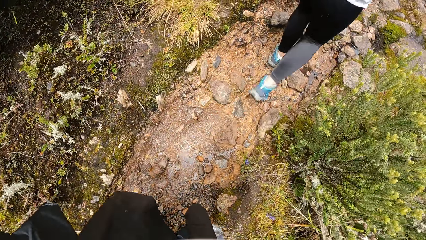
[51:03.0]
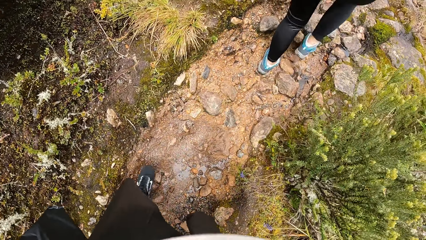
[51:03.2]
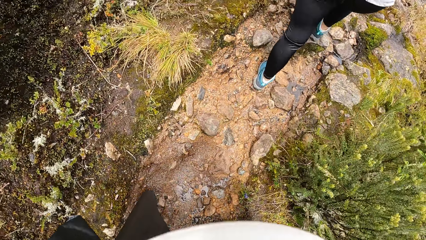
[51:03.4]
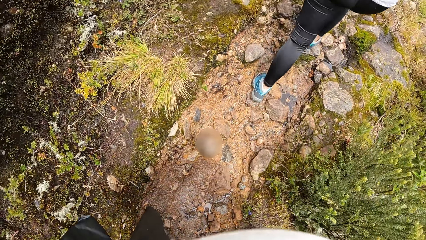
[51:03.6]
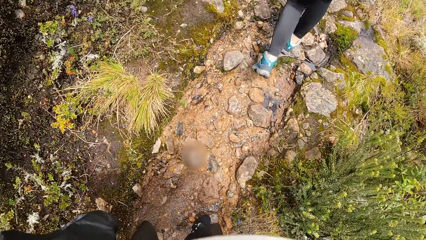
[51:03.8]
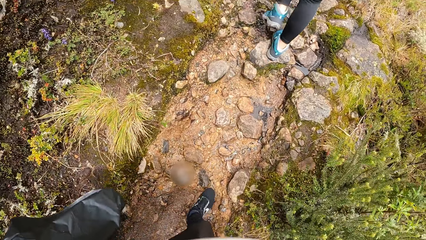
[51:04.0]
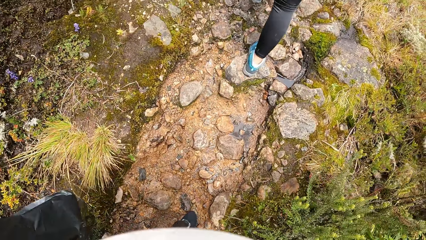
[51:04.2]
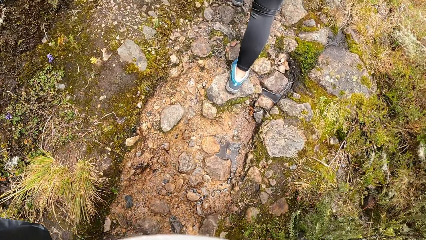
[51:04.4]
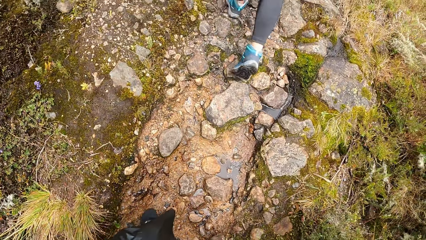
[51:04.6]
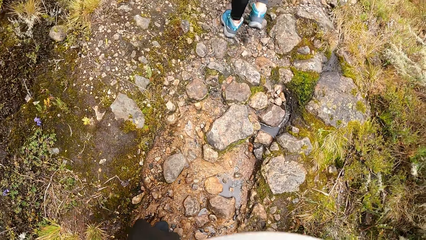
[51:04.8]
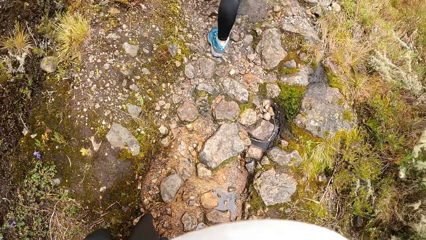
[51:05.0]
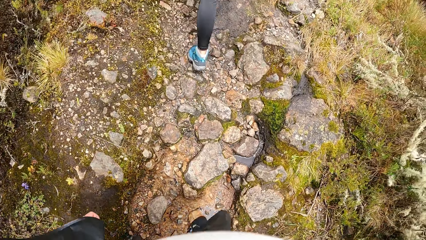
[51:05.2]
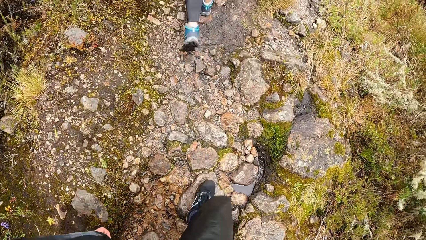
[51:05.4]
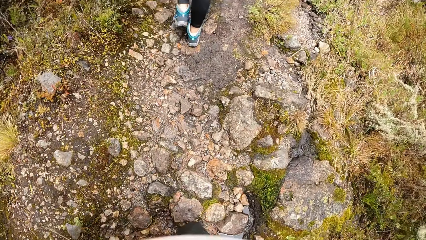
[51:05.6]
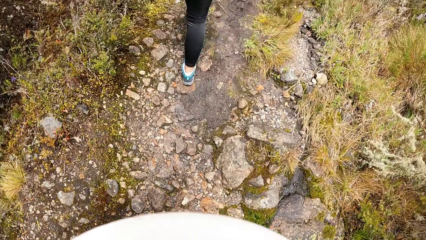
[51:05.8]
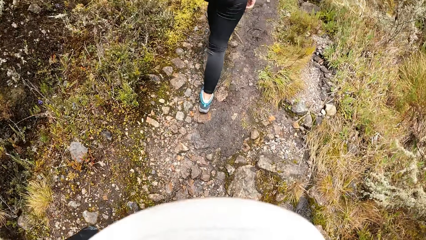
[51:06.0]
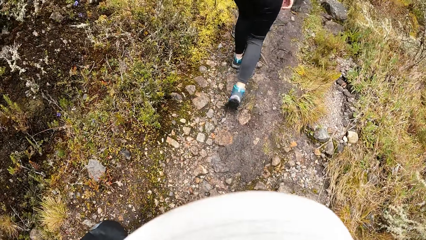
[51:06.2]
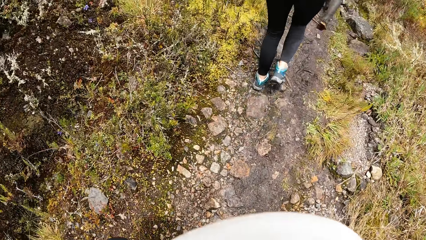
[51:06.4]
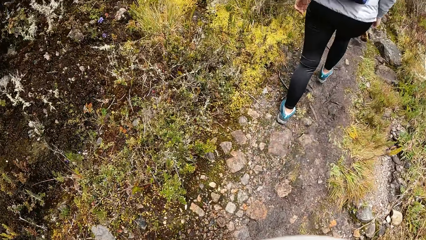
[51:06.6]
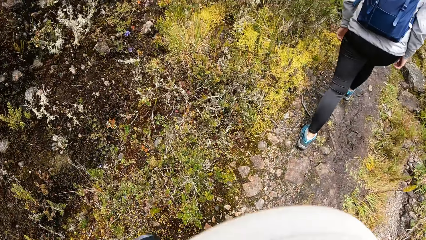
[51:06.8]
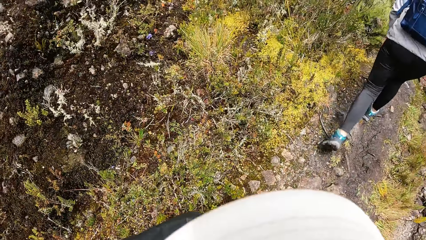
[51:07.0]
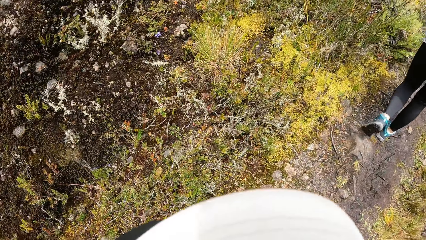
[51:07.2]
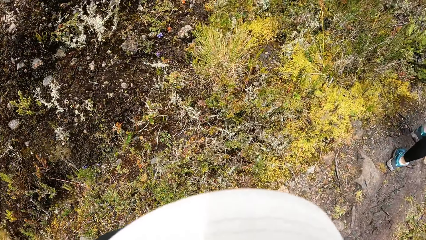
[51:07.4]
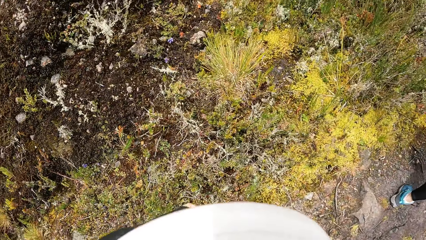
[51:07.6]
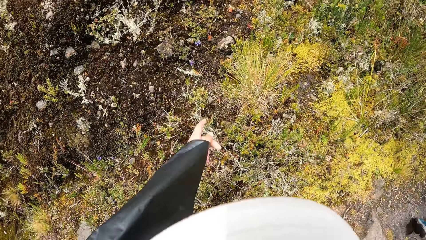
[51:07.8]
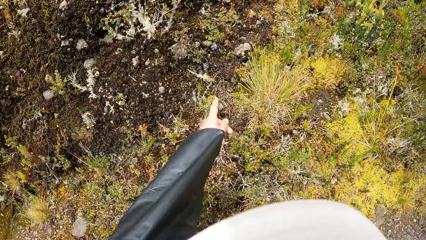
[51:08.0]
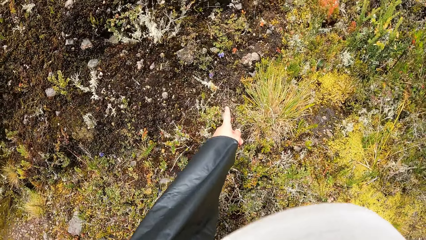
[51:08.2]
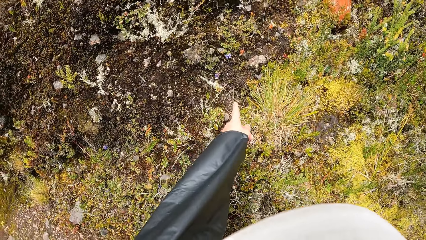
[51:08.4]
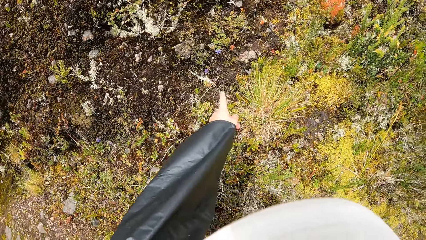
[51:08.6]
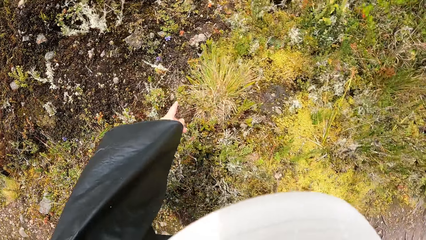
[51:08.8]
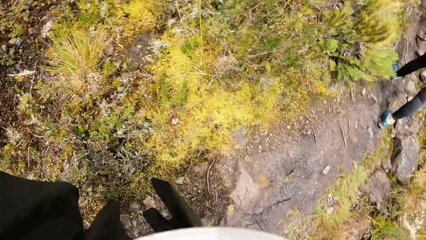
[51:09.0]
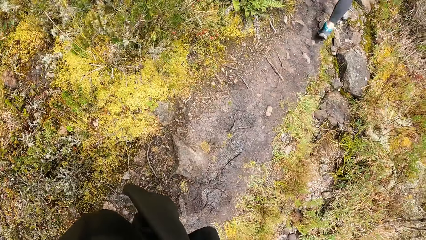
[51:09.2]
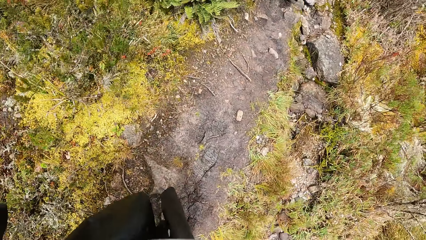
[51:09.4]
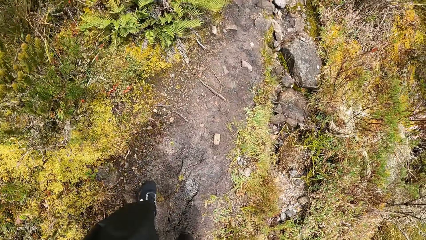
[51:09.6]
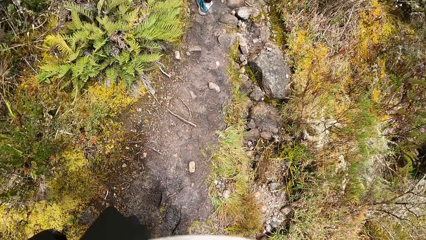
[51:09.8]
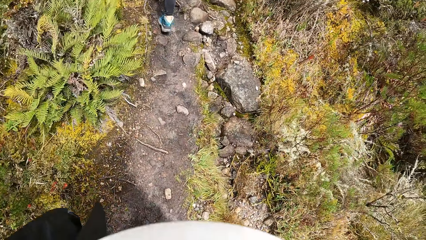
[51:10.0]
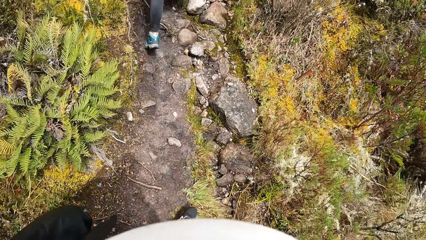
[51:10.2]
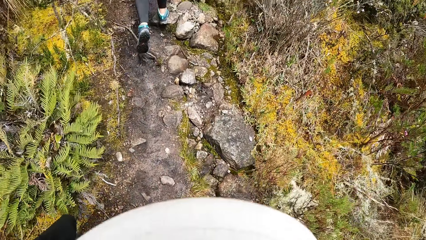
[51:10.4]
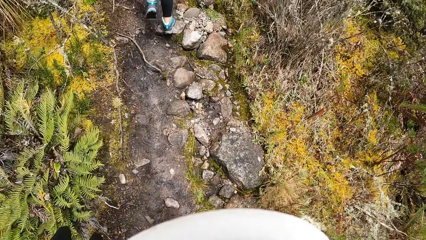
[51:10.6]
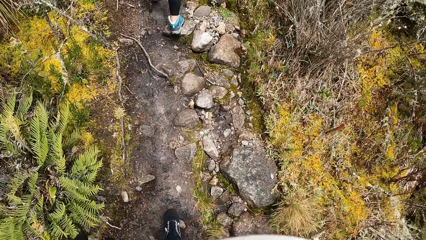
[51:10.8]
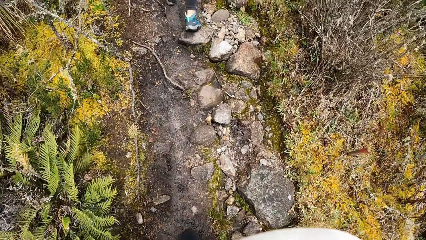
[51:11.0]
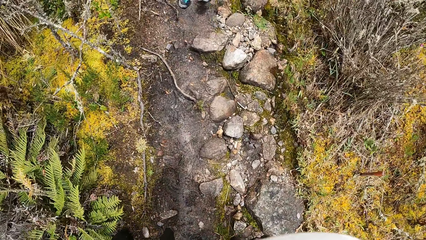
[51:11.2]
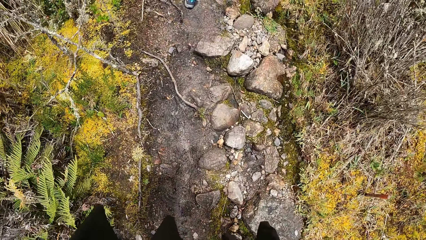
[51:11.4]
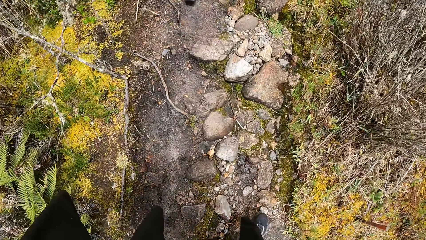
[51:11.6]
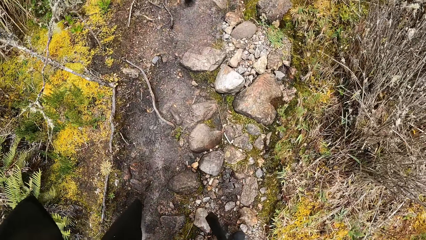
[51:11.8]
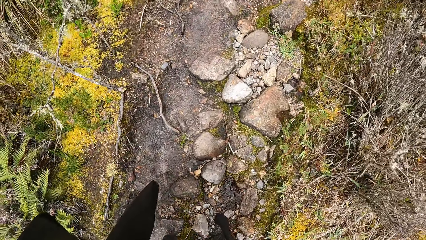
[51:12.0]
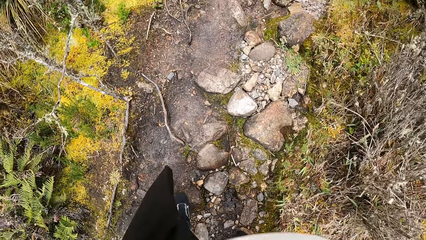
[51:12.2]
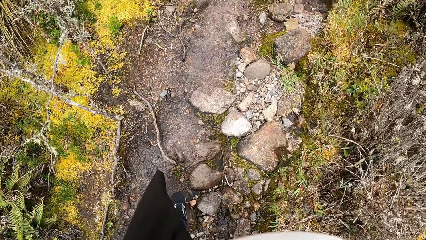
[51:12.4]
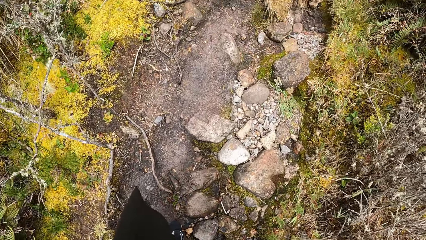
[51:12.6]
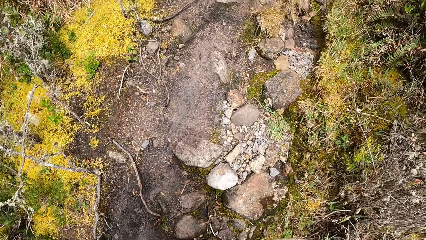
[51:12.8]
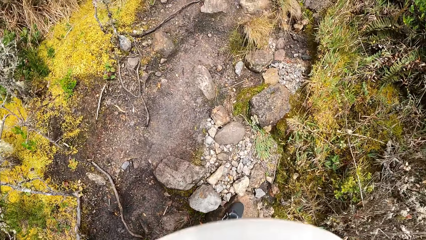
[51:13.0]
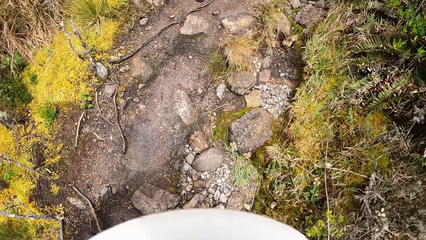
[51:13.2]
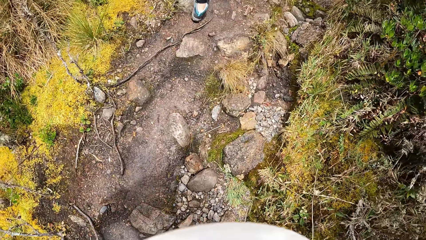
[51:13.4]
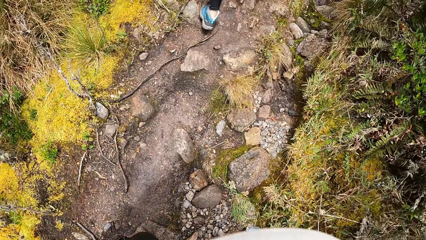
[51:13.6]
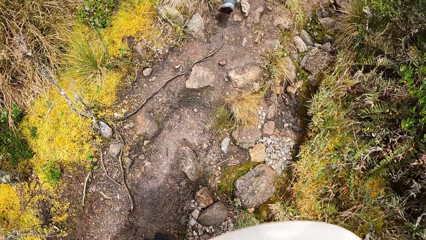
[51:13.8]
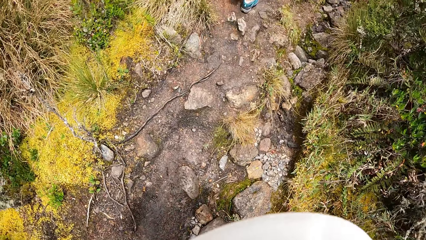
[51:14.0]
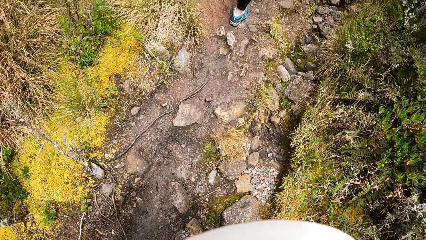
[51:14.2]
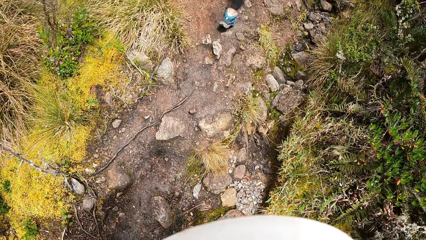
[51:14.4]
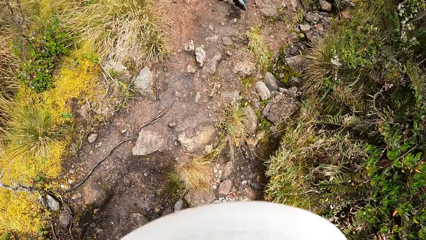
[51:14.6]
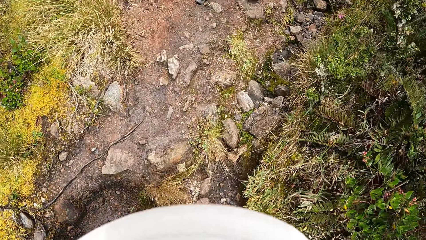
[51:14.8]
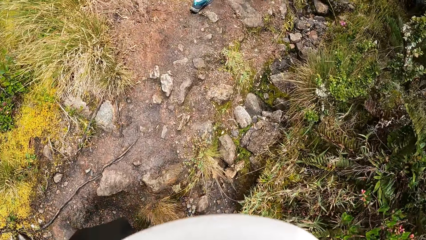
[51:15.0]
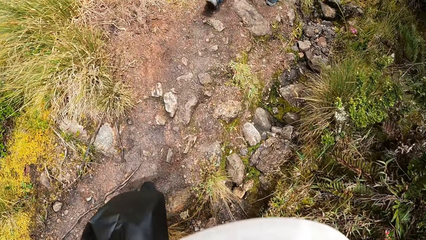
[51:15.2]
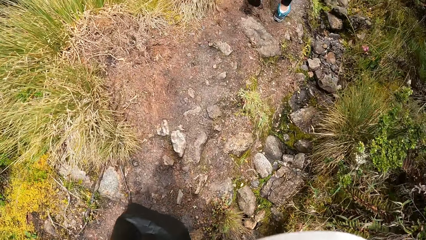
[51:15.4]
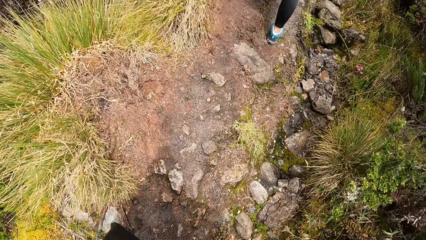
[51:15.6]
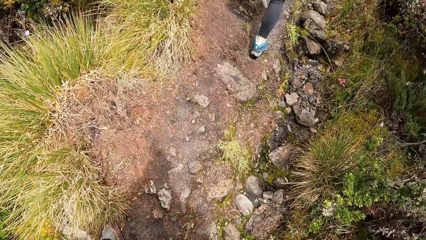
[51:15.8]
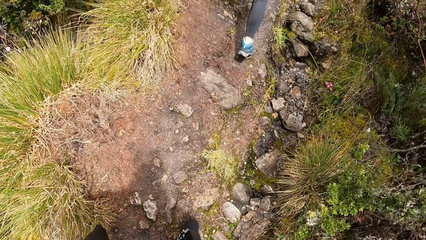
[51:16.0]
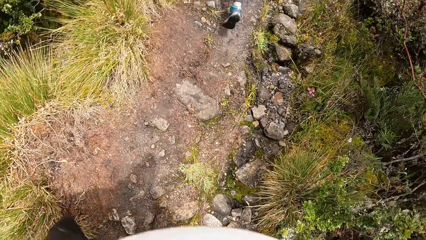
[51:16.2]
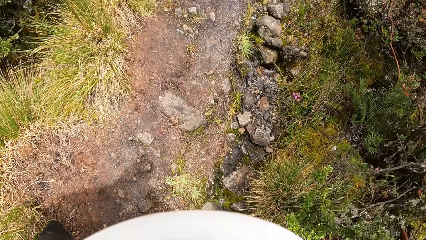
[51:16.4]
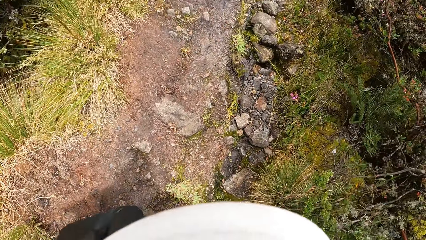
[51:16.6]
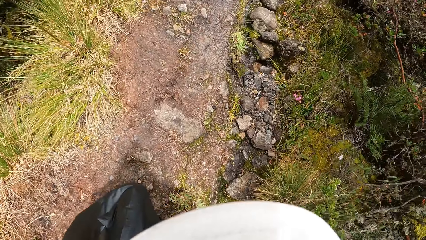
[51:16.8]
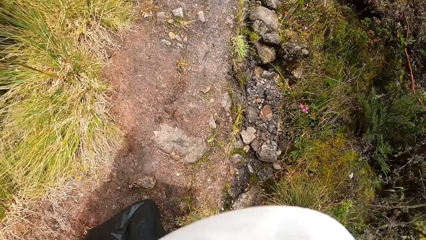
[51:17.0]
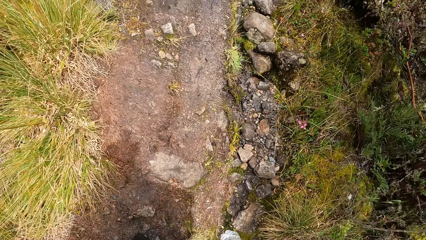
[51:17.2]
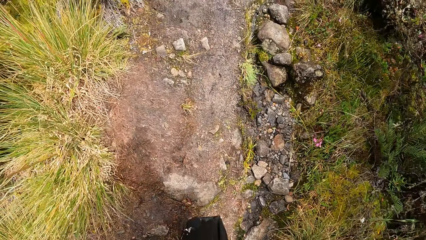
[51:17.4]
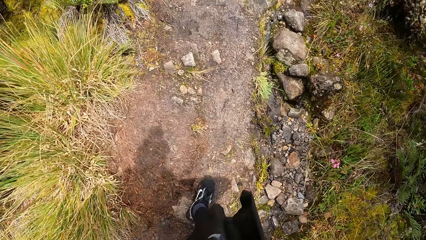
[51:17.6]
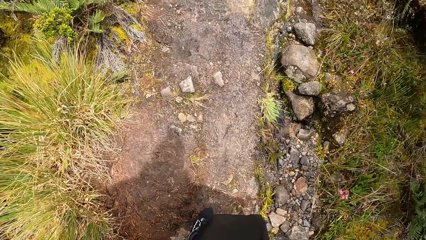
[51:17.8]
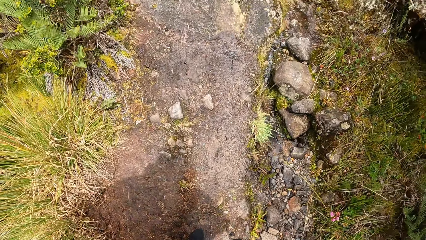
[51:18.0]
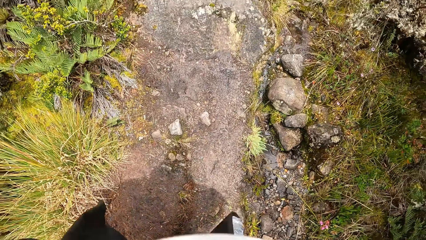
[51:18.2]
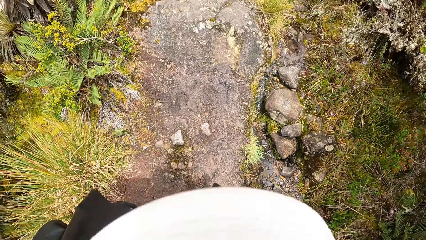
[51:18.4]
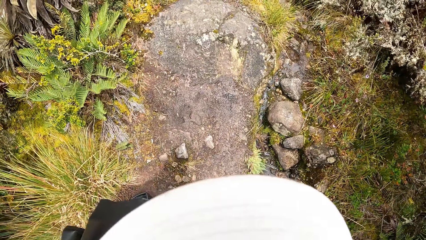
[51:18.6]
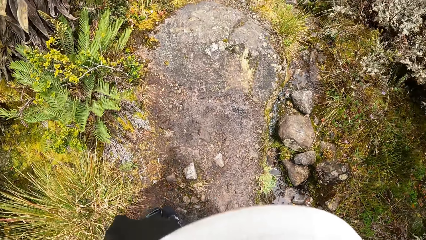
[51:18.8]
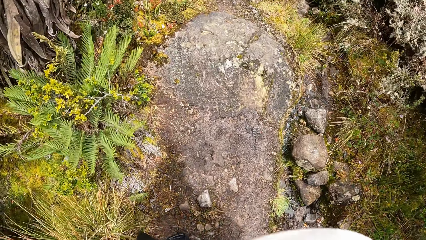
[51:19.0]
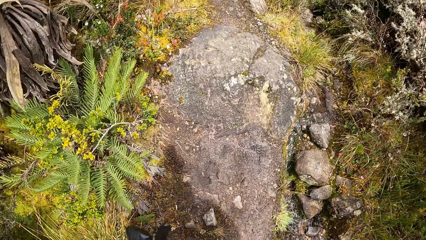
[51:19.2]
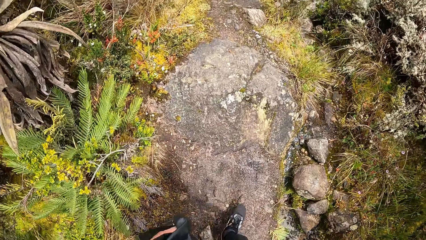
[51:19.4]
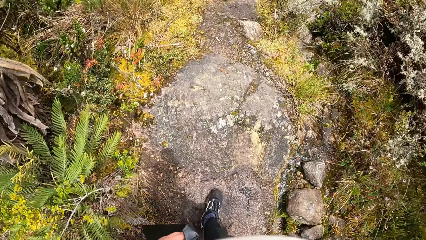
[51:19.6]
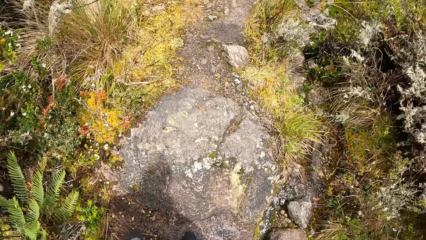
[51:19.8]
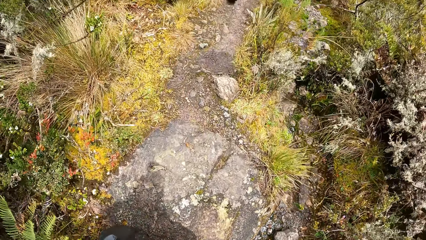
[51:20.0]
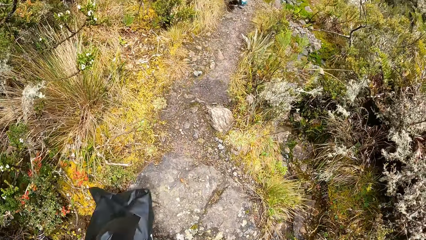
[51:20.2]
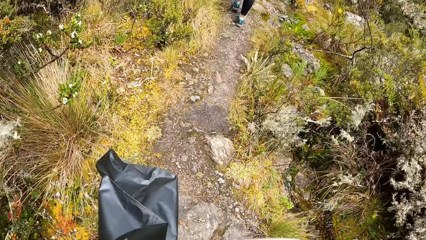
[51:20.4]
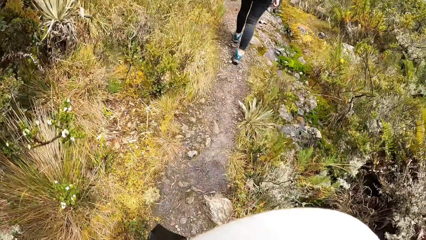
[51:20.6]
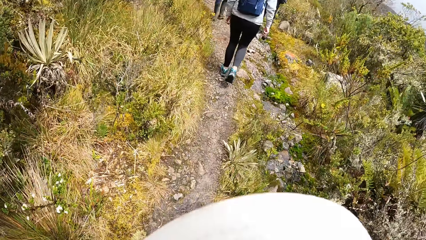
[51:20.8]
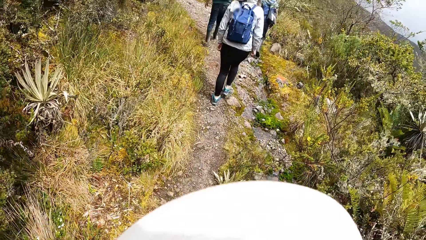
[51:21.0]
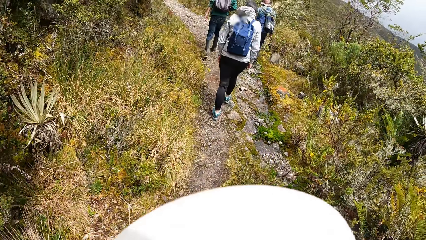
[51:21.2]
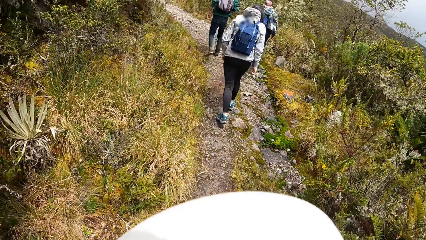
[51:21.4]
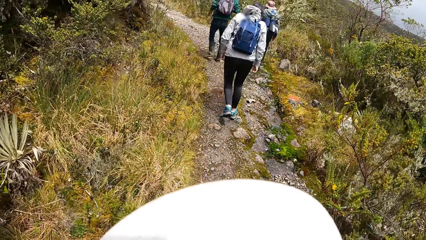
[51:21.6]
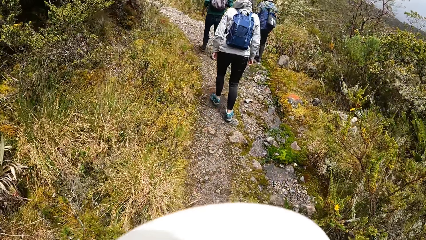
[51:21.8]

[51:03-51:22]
The camera wearer points to the ground with his left index finger. He walks on the trail alongside a group of people. He climbs the mountain.
